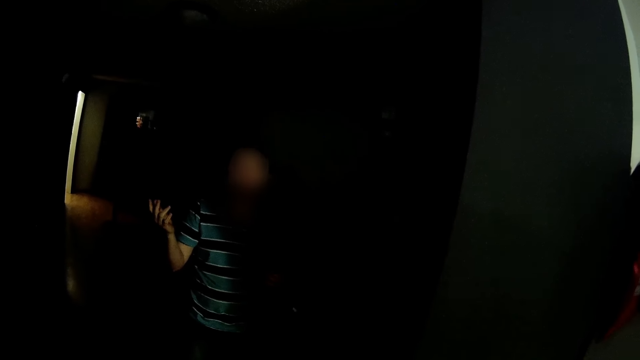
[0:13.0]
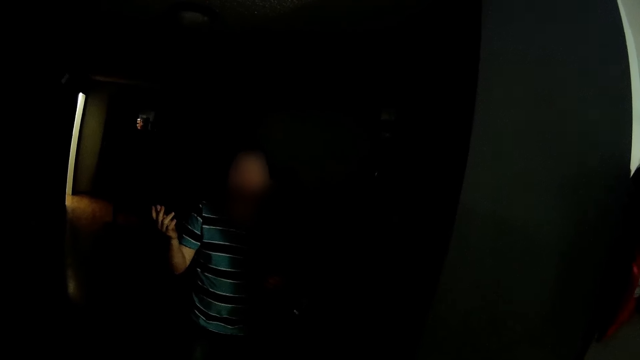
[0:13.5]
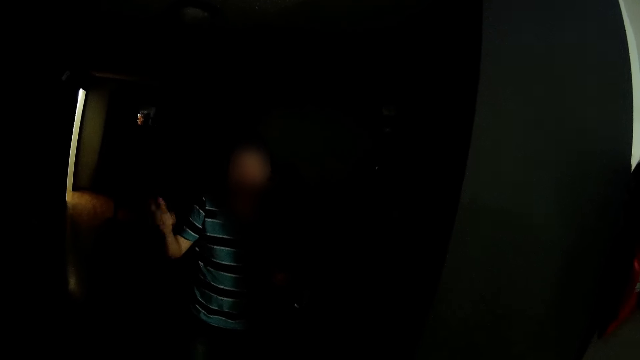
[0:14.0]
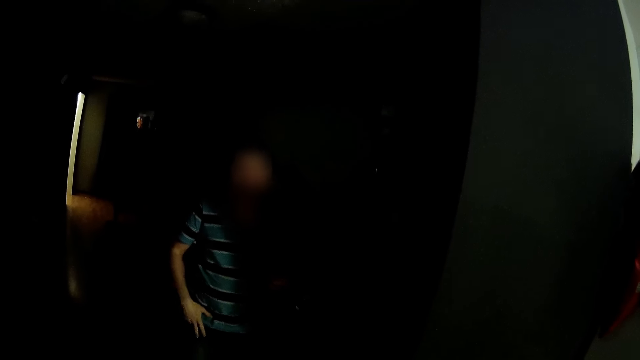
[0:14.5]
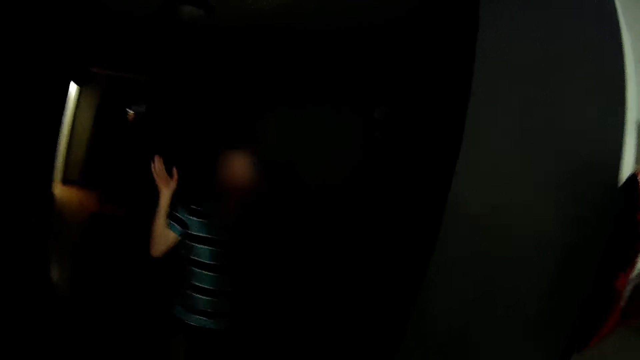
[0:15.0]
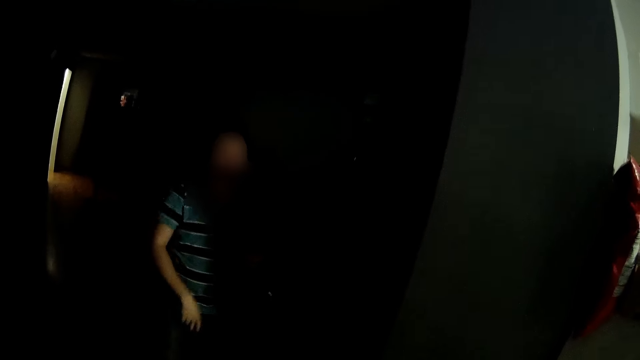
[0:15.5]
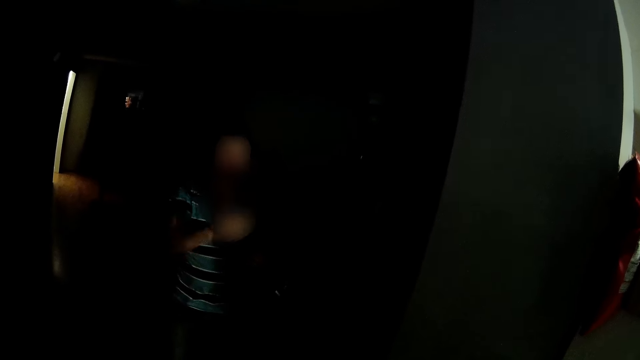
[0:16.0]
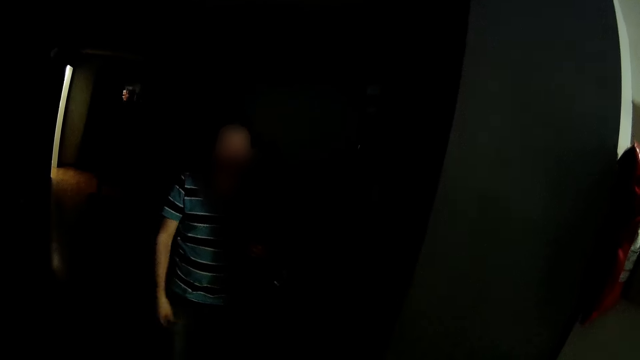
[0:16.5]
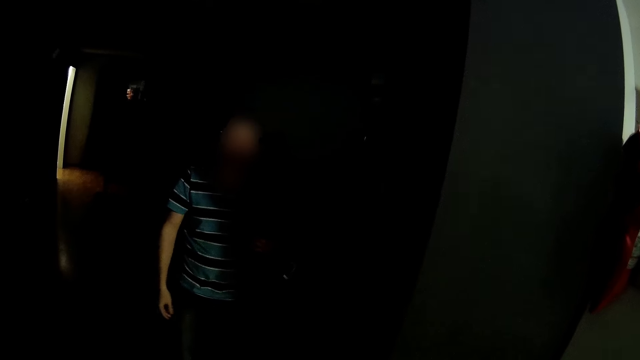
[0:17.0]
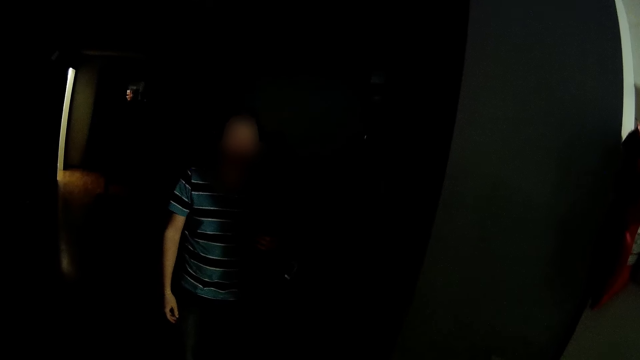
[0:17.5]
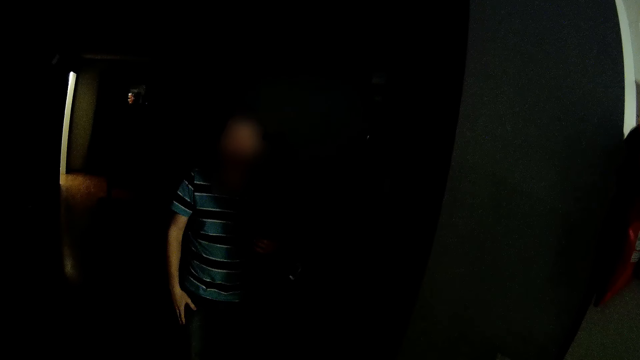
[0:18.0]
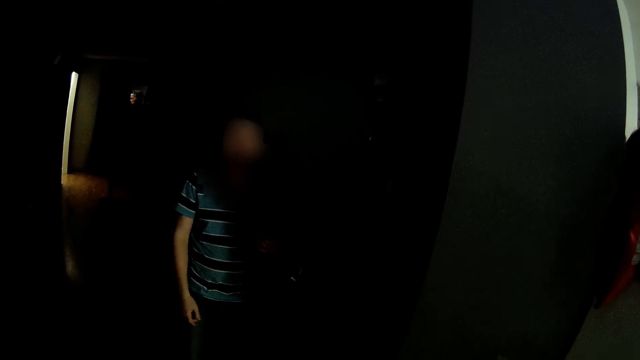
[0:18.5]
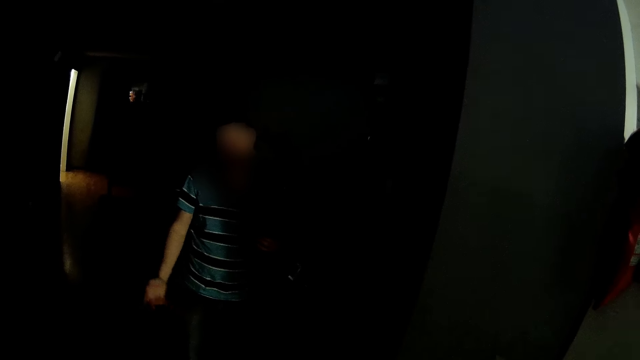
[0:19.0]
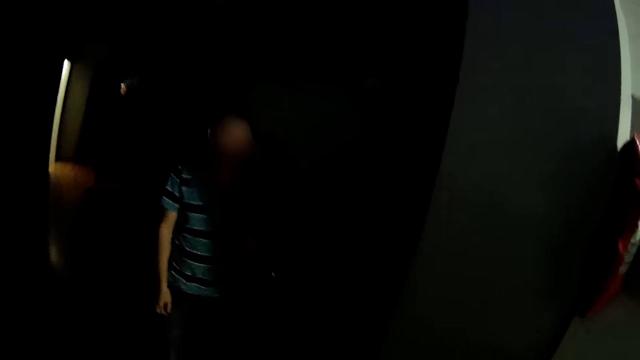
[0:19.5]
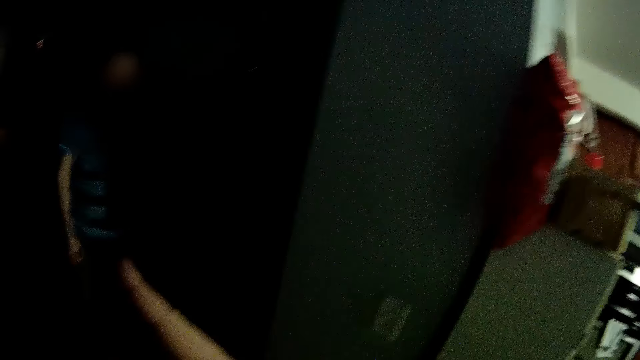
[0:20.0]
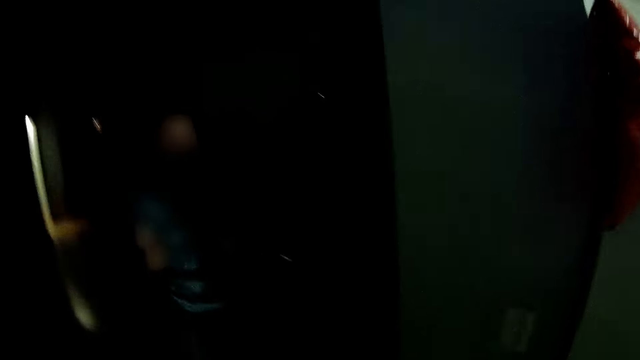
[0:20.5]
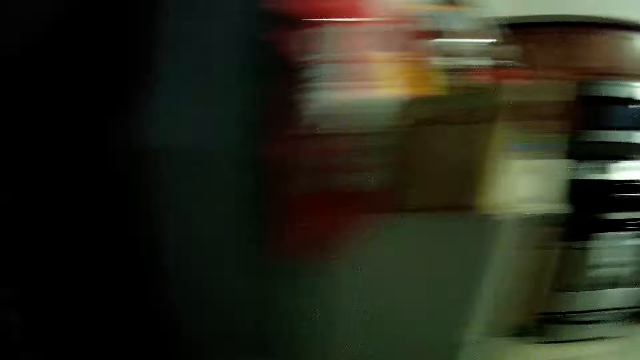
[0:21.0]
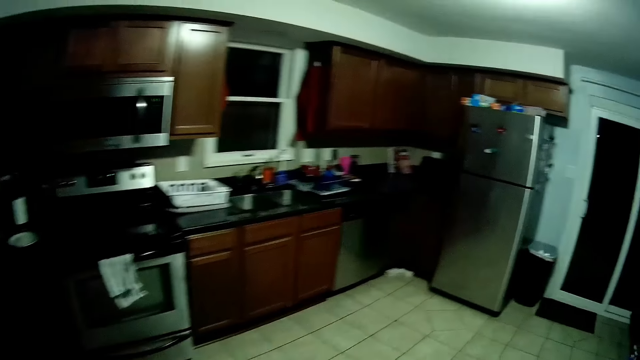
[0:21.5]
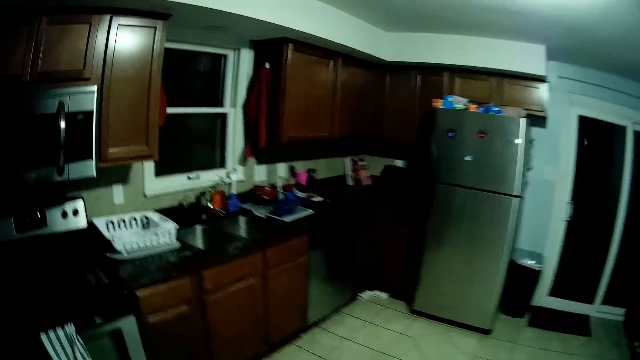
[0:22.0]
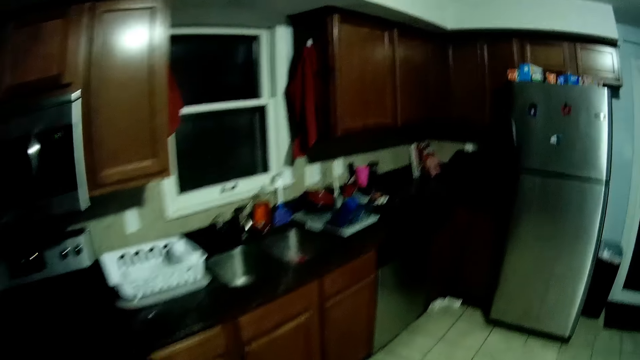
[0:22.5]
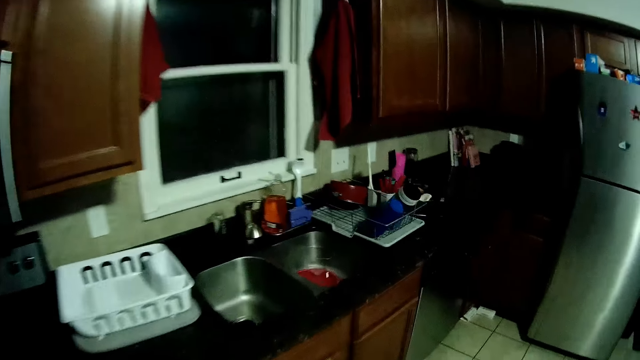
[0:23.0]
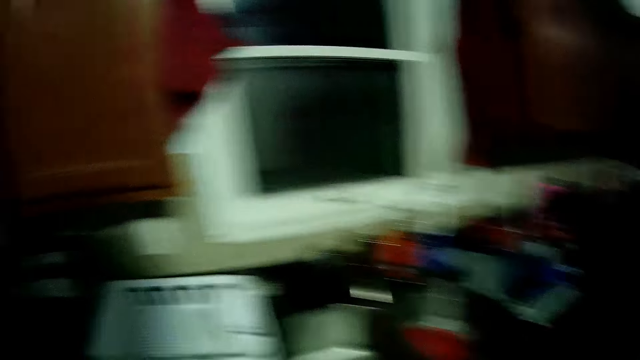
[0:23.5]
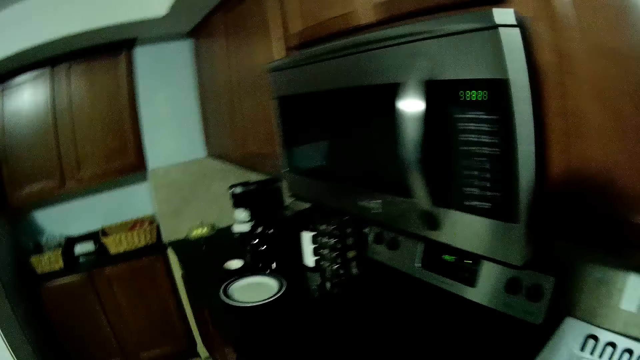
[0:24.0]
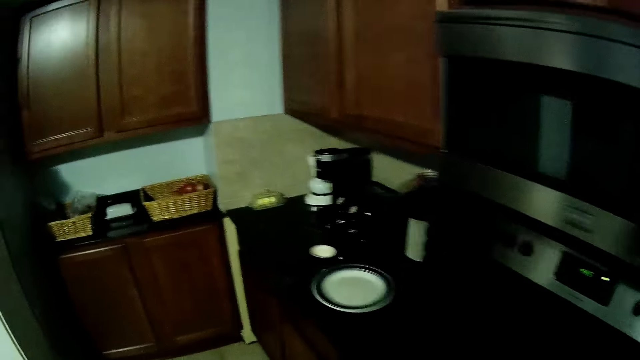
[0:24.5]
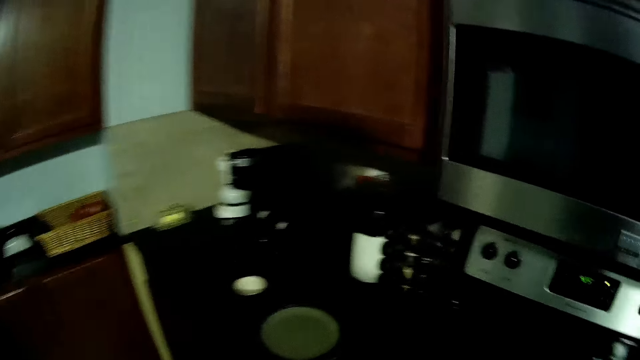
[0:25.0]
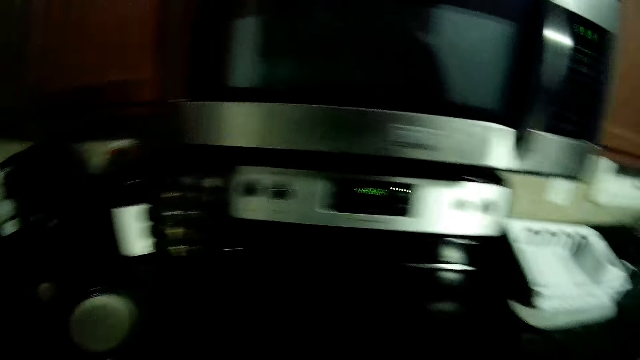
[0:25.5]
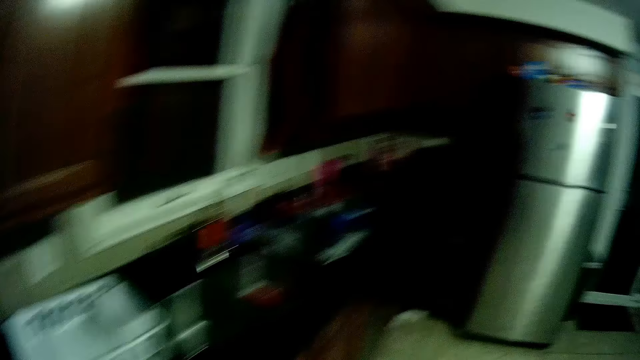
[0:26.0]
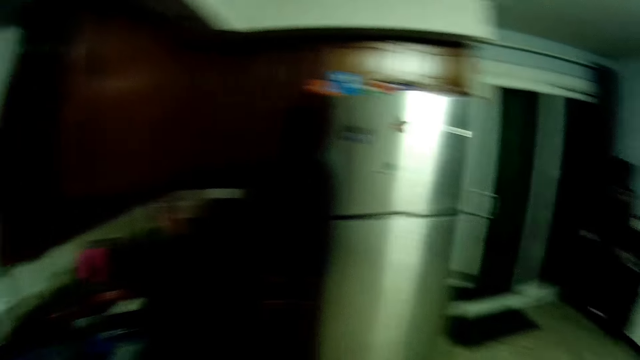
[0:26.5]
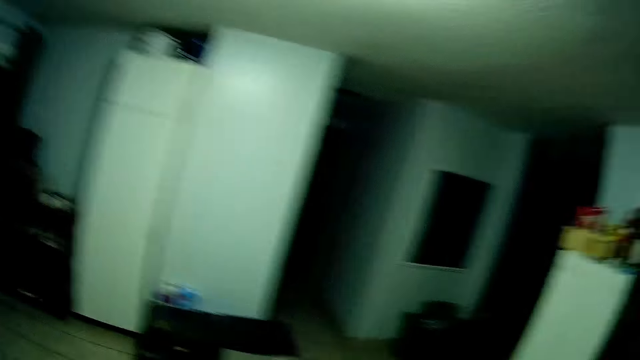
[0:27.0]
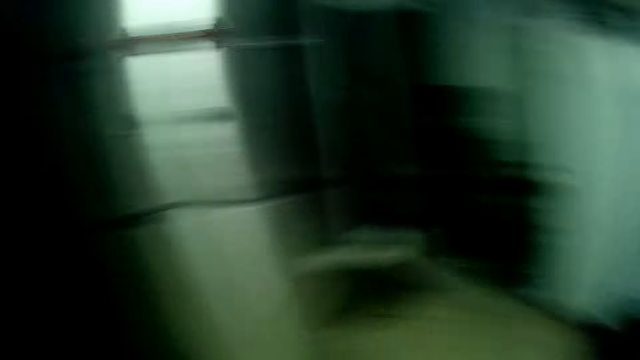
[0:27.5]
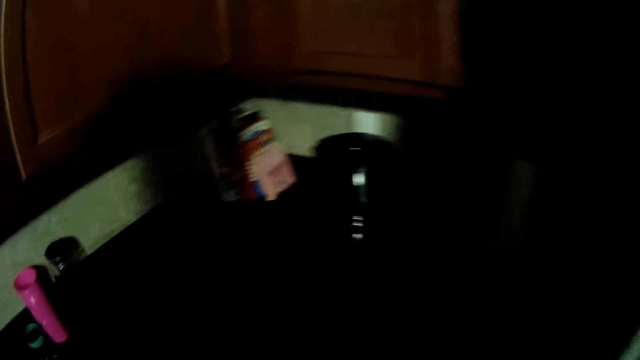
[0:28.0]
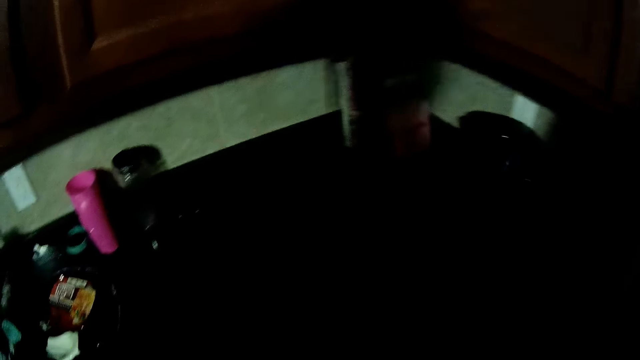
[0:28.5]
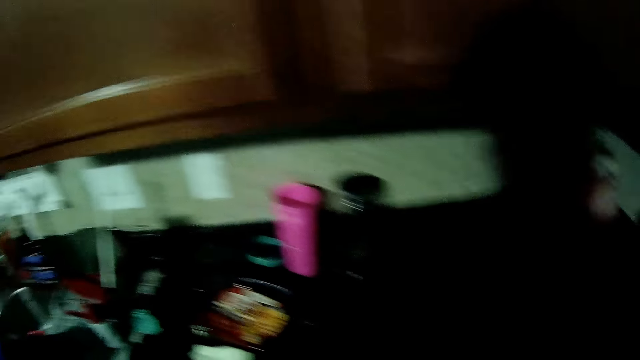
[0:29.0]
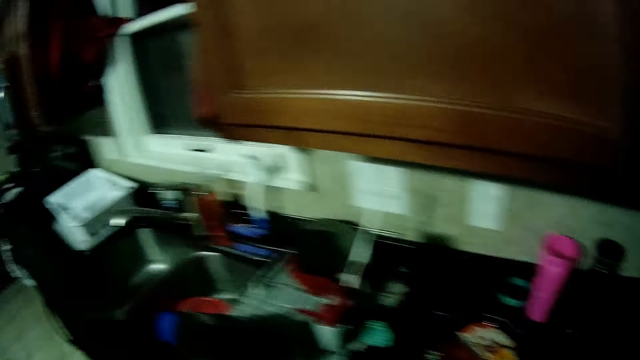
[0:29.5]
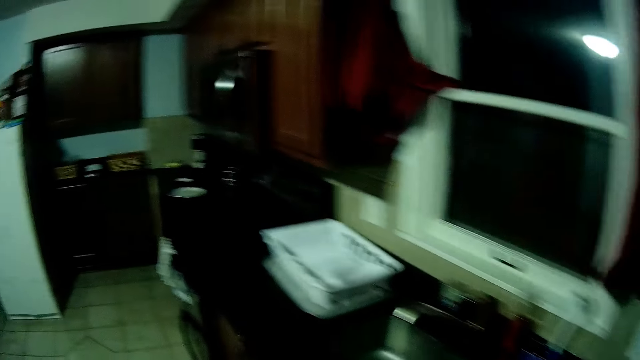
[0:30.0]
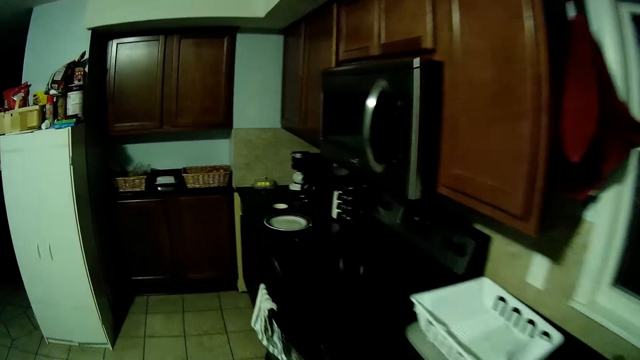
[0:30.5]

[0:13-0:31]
A man talks. The man moves the hand. The camera wearer moves the hand. They look around. They step forward. They look around. They step forward. They look around. They step forward.

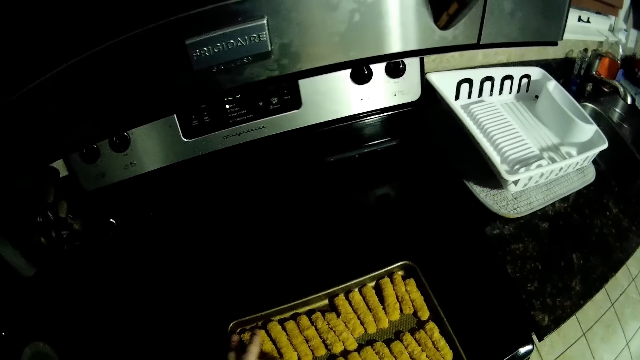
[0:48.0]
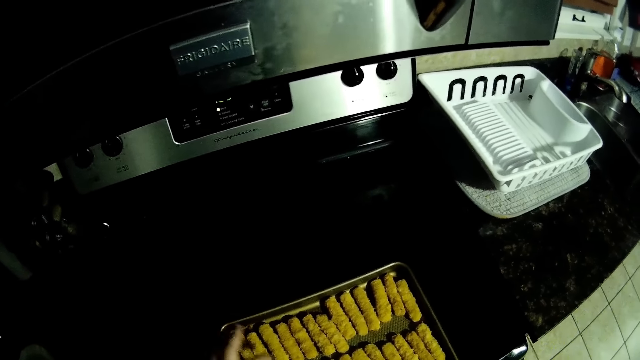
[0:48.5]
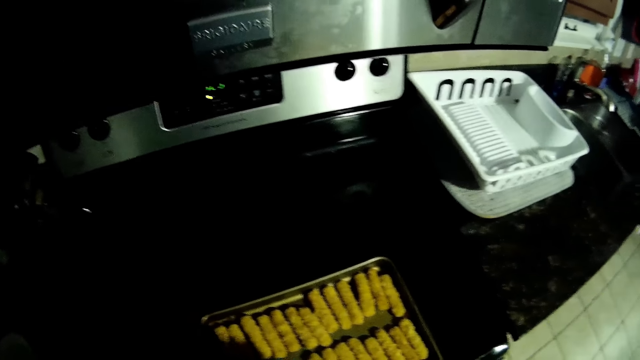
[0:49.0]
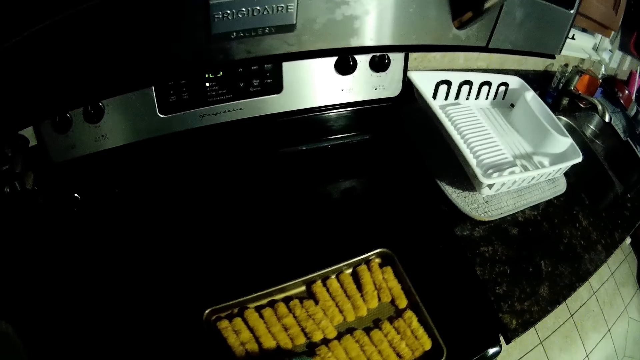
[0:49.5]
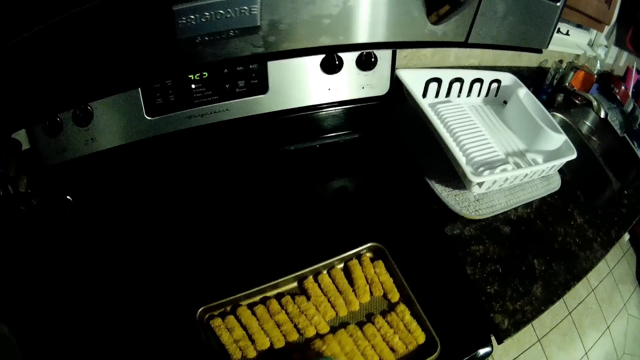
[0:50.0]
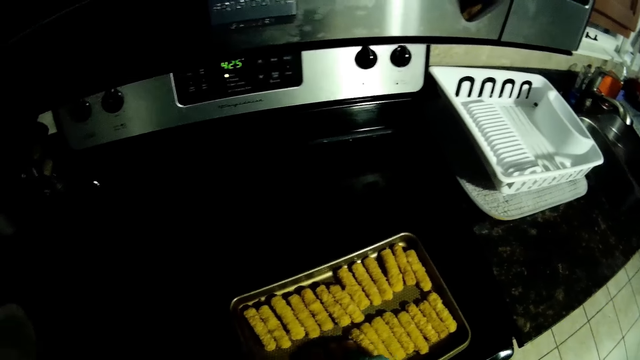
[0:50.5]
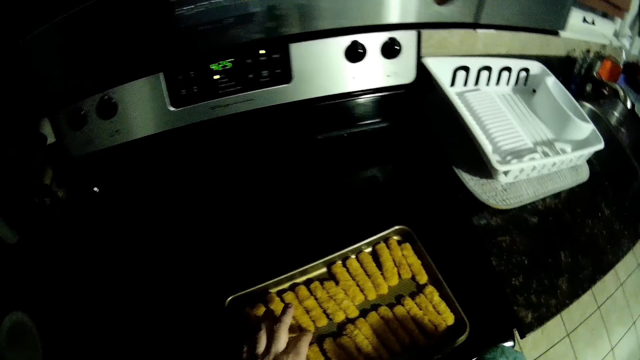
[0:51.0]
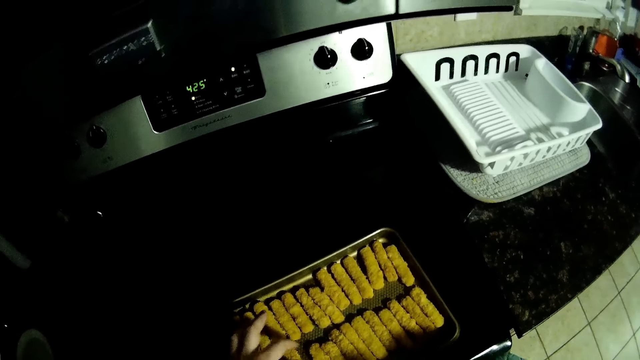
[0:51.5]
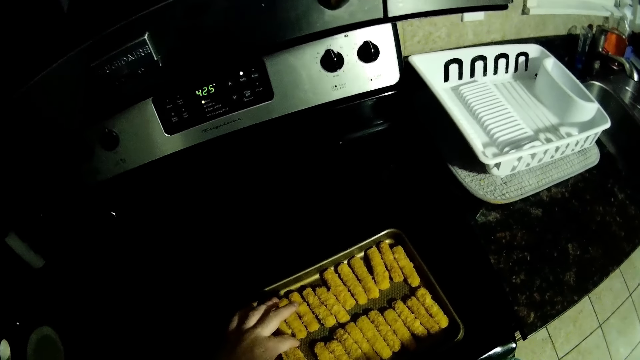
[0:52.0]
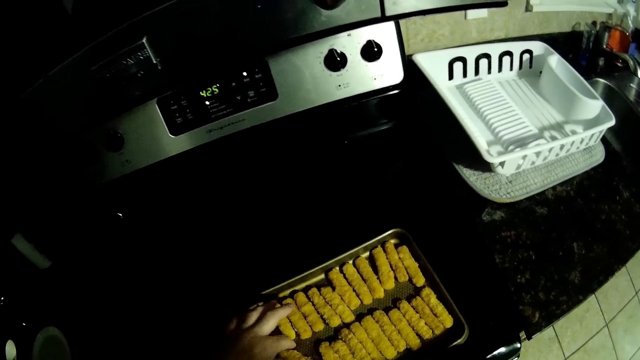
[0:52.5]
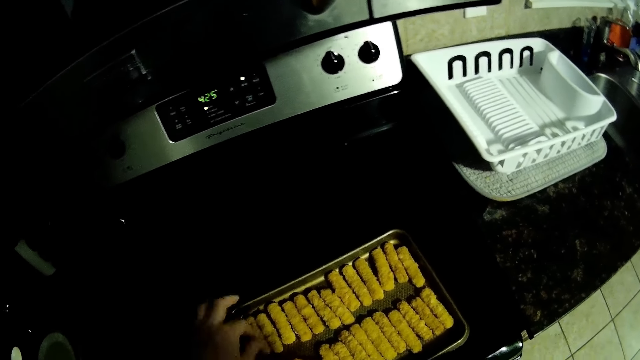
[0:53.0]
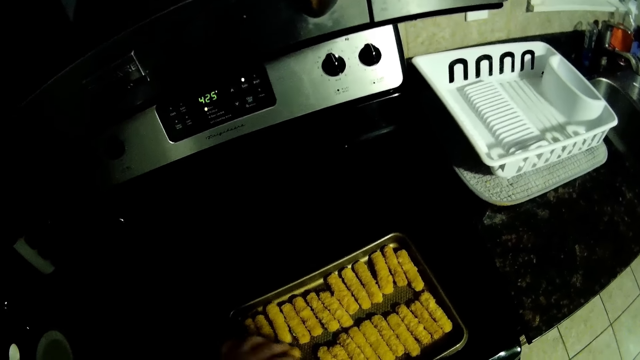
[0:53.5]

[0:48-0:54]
The camera wearer moves the tray. They move the pastries. They arrange bread rolls.
